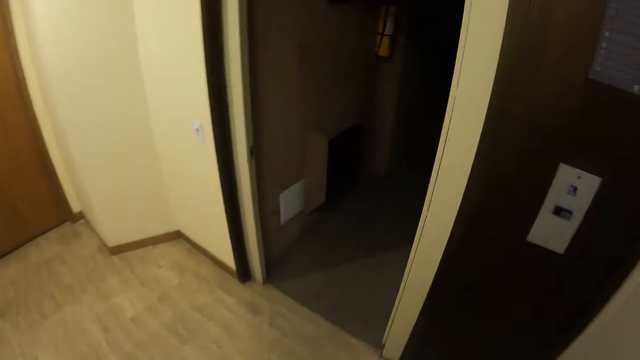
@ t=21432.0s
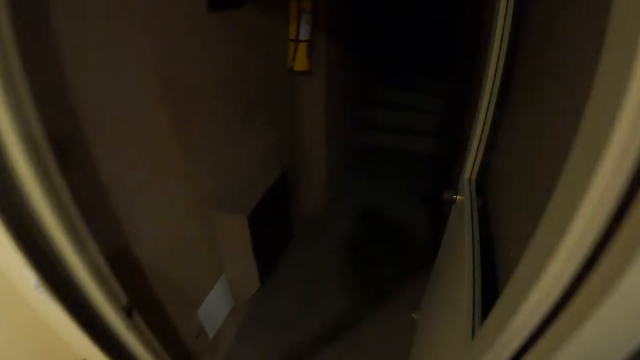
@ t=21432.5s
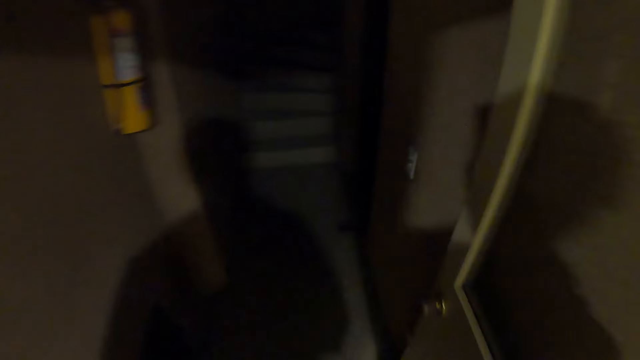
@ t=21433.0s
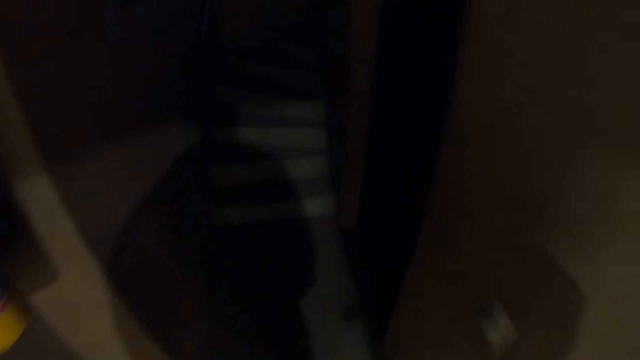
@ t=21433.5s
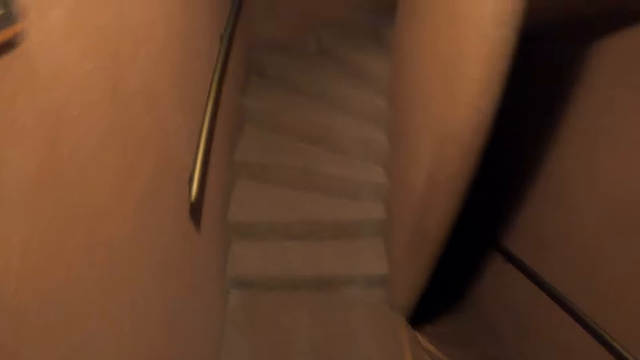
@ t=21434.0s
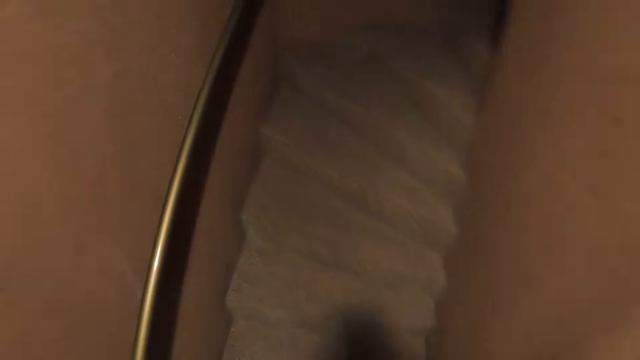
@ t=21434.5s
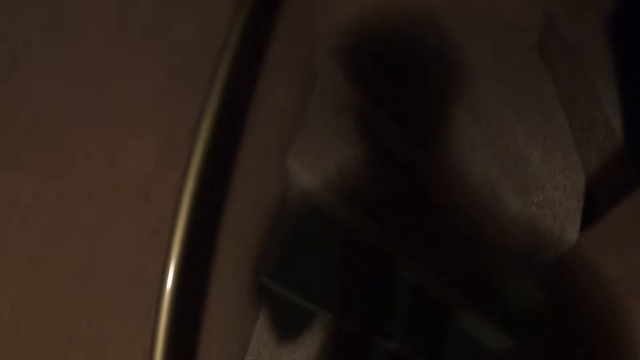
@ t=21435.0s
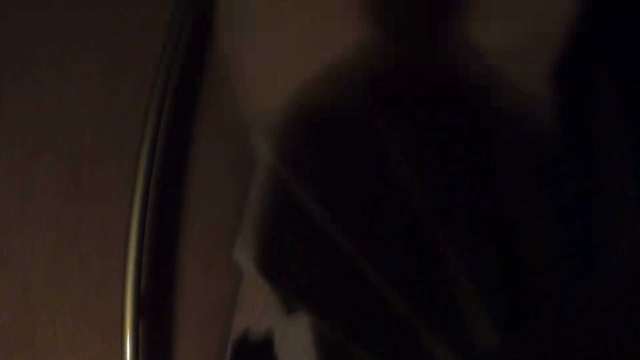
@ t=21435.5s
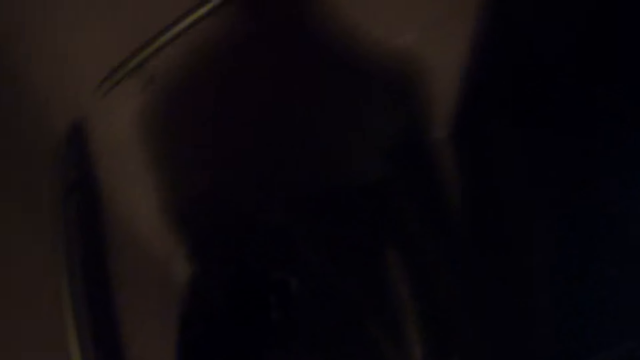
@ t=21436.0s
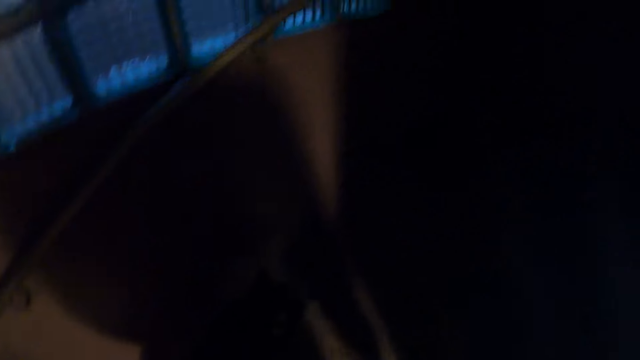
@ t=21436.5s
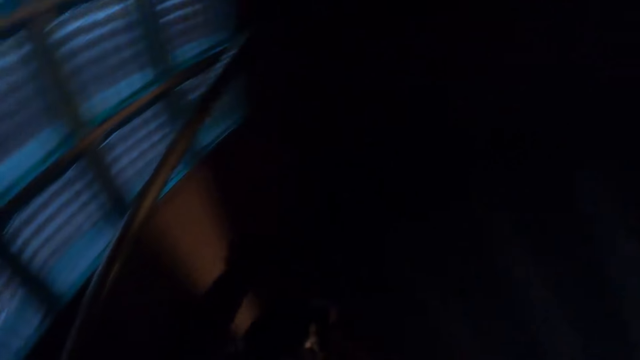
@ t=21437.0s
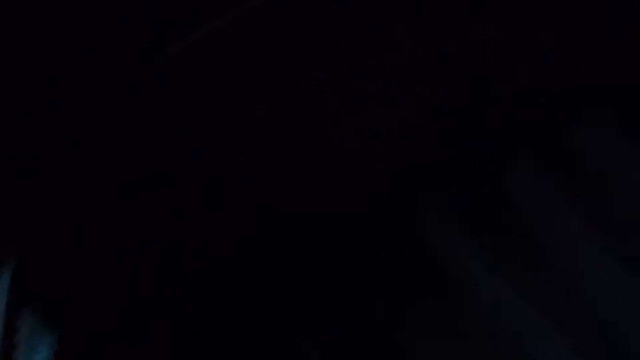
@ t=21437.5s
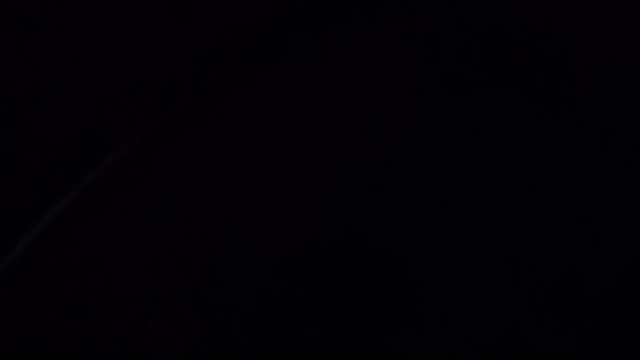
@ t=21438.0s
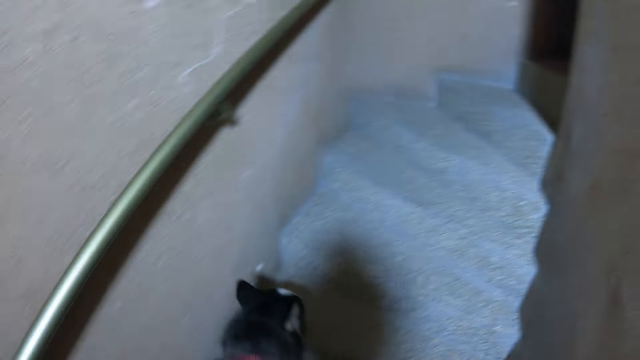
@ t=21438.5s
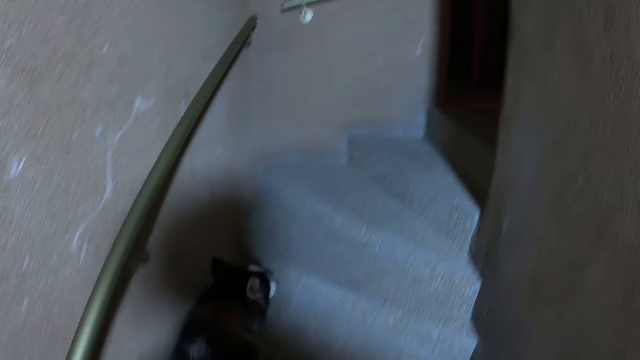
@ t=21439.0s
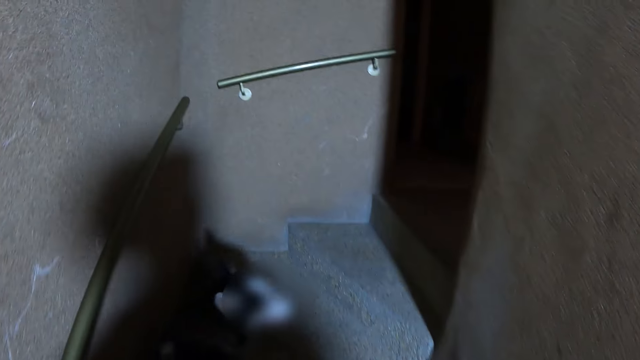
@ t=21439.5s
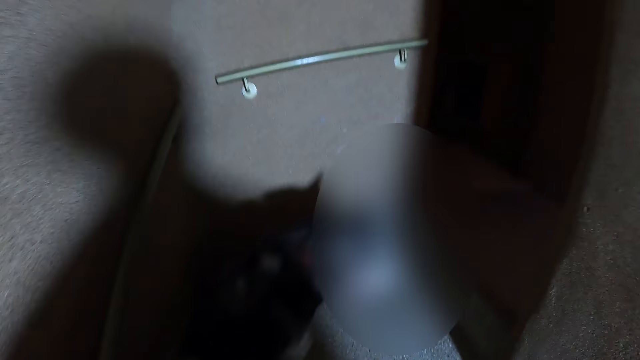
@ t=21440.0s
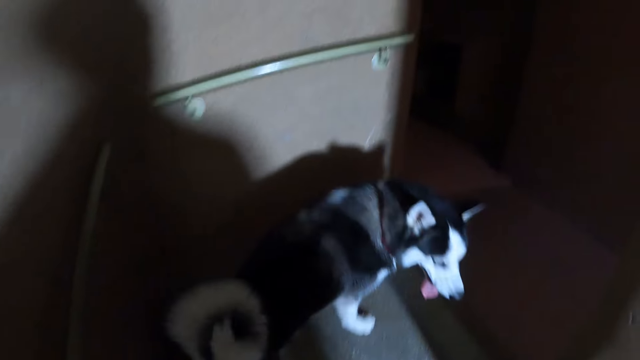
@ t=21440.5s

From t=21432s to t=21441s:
The camera wearer walks up the stairs in the building with the dog.

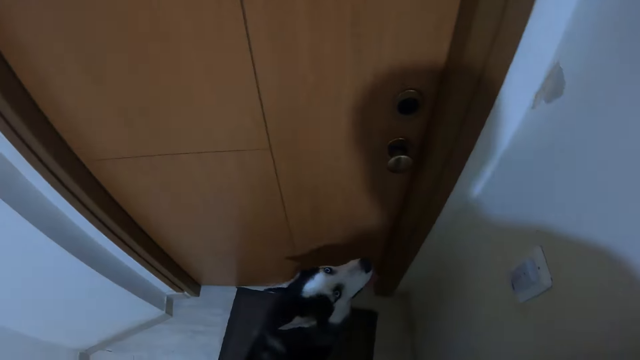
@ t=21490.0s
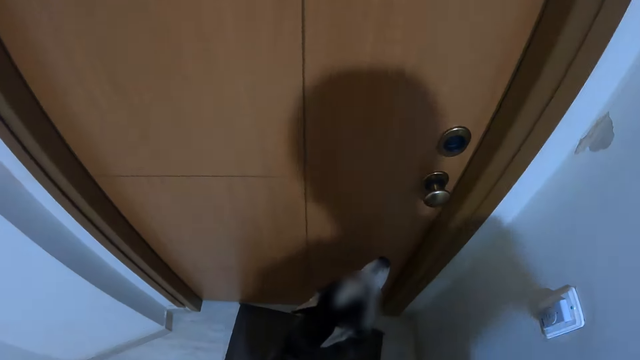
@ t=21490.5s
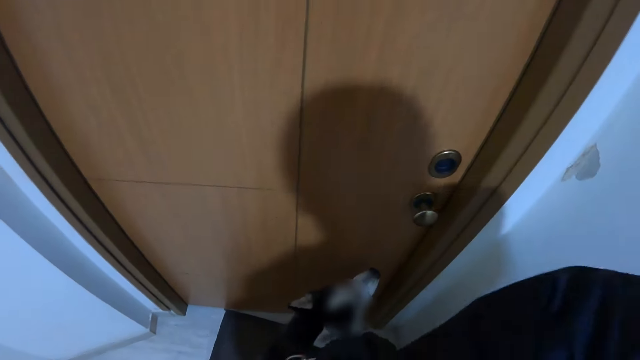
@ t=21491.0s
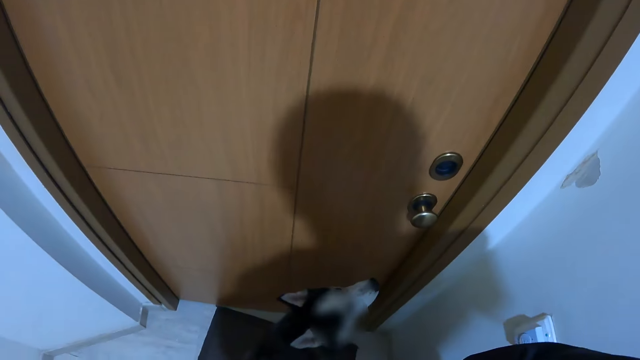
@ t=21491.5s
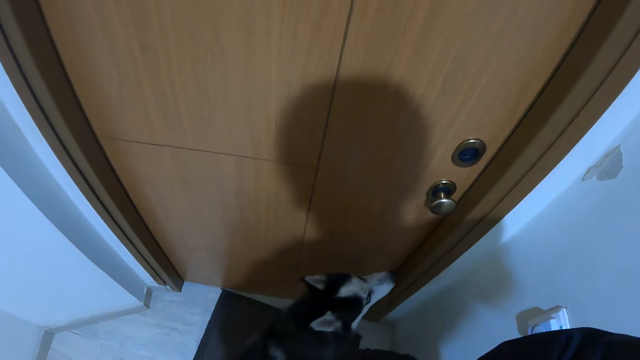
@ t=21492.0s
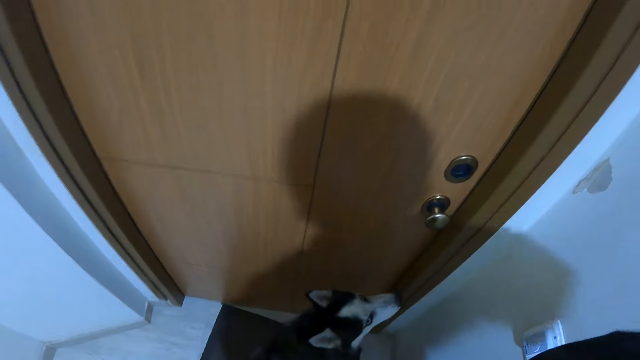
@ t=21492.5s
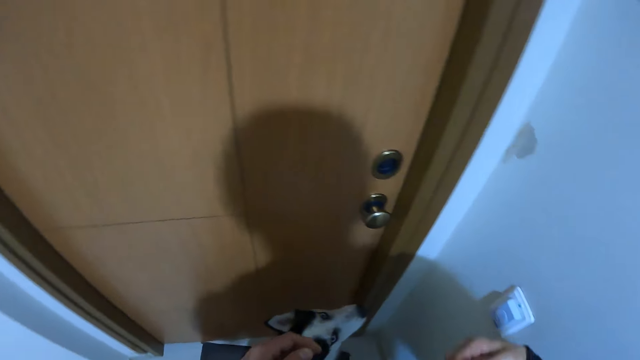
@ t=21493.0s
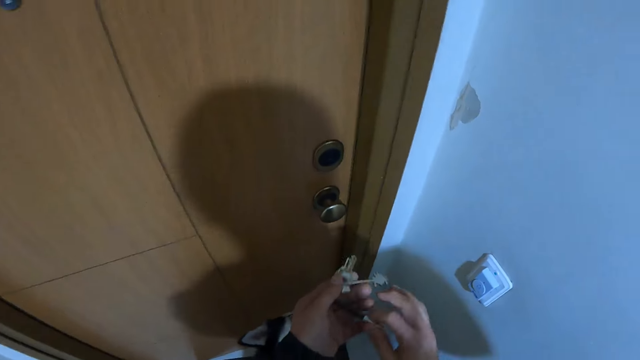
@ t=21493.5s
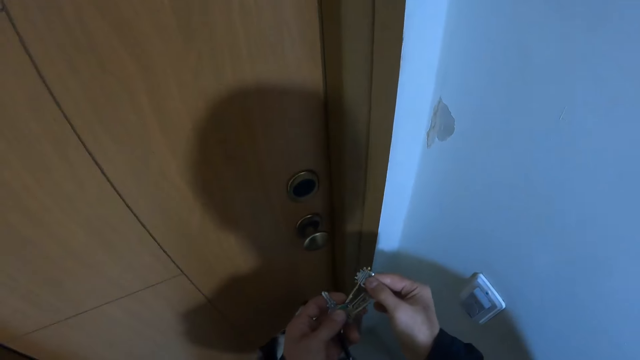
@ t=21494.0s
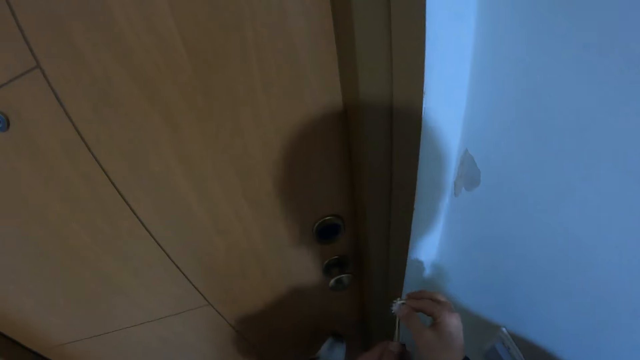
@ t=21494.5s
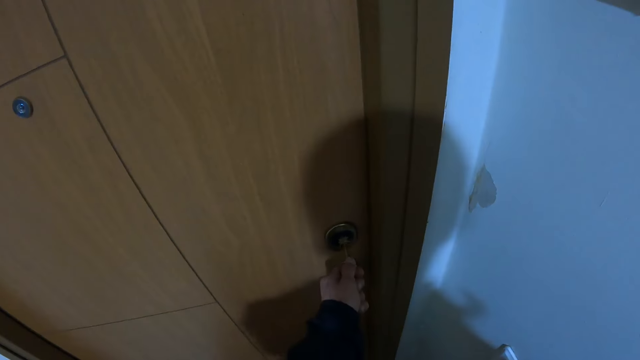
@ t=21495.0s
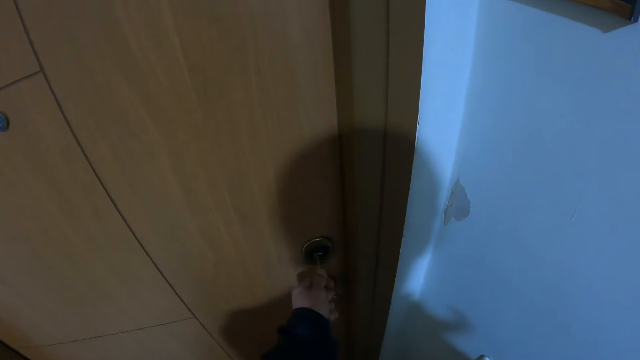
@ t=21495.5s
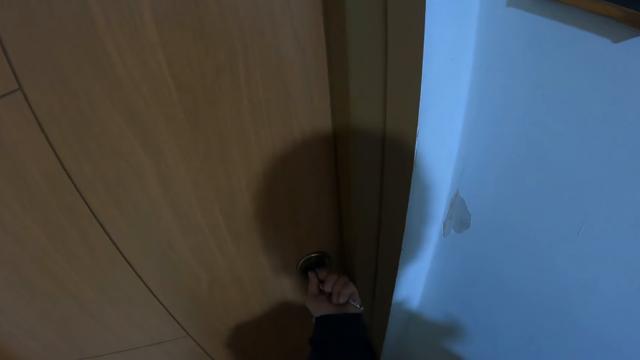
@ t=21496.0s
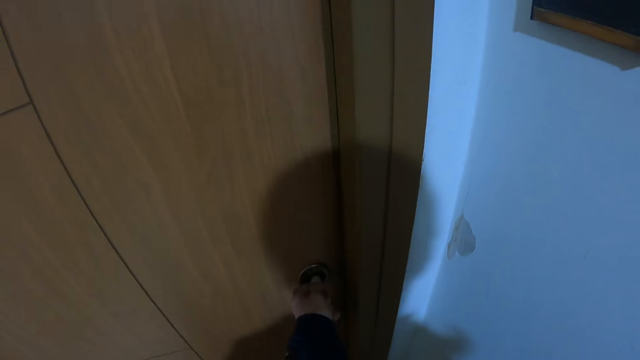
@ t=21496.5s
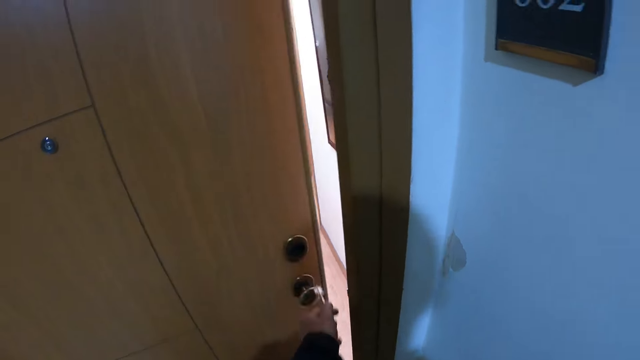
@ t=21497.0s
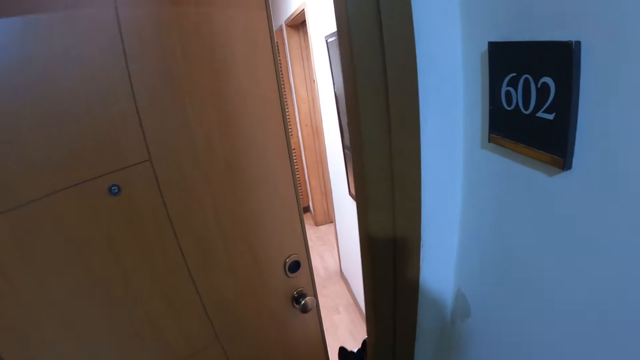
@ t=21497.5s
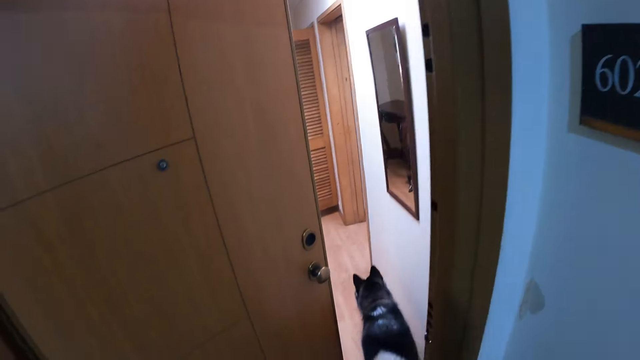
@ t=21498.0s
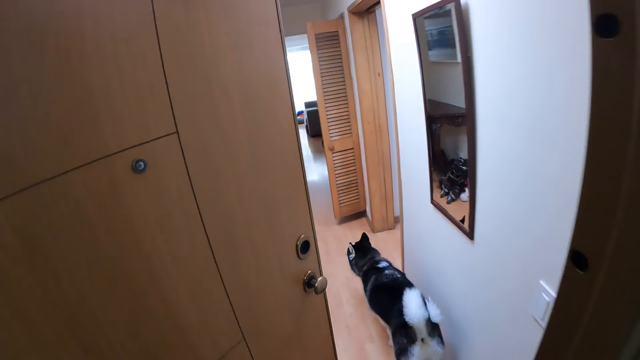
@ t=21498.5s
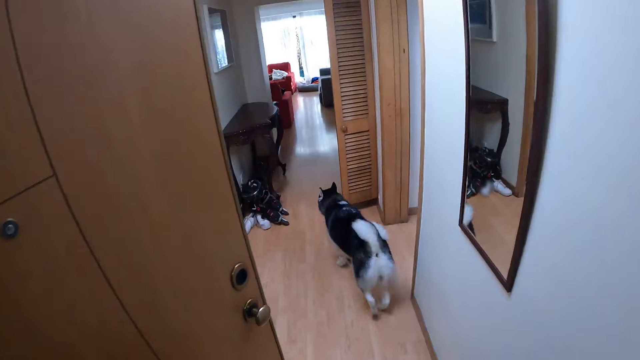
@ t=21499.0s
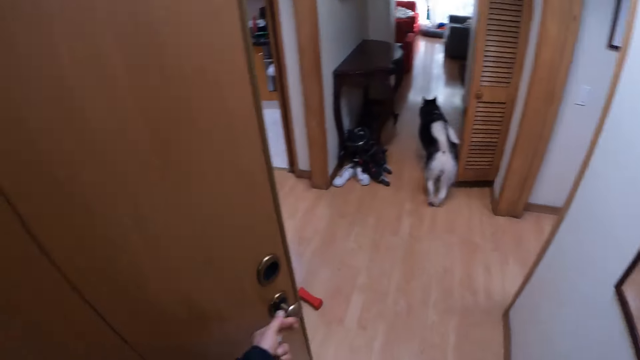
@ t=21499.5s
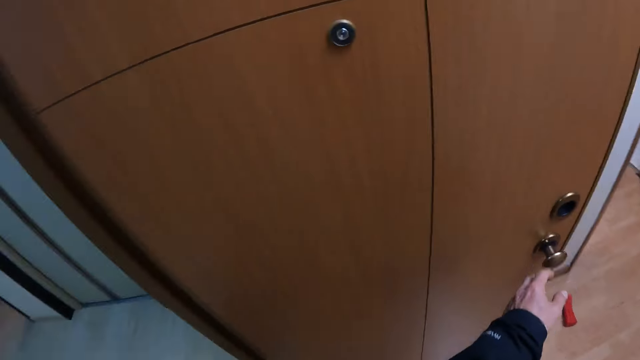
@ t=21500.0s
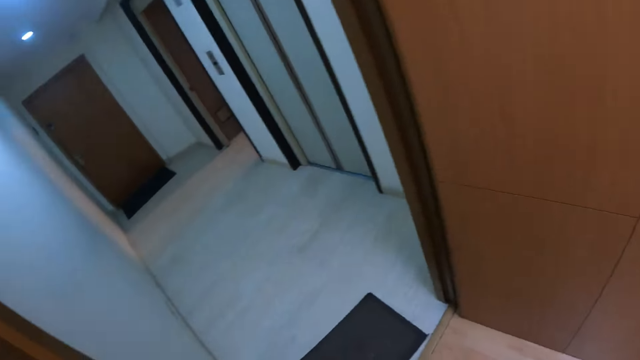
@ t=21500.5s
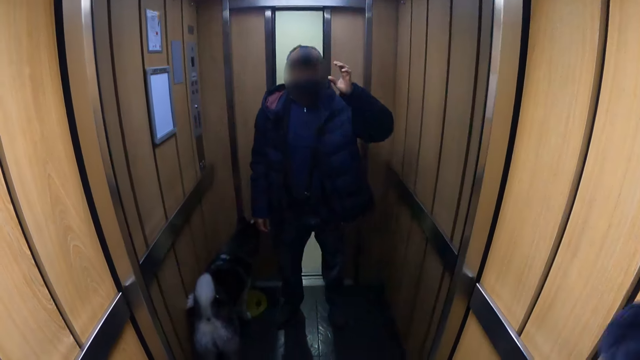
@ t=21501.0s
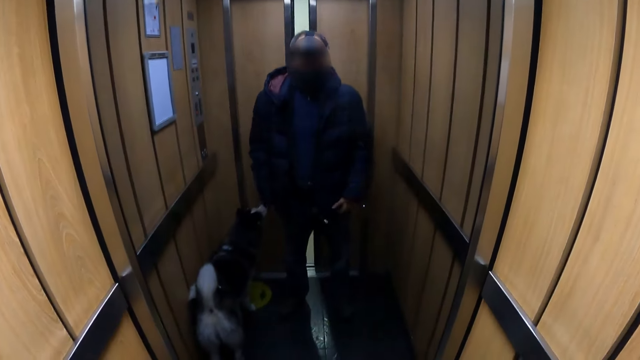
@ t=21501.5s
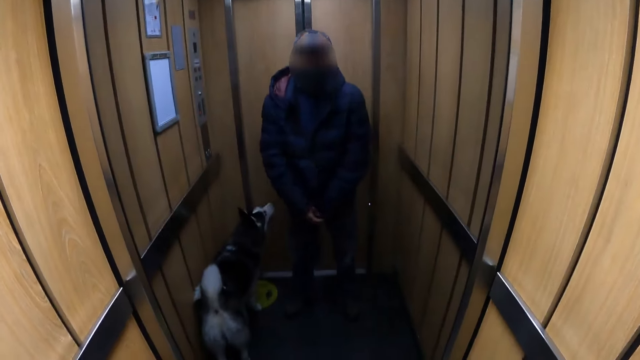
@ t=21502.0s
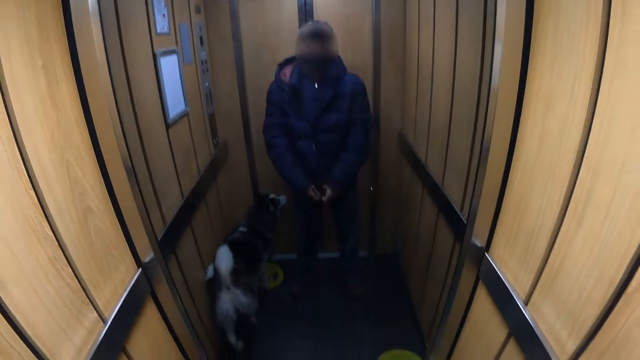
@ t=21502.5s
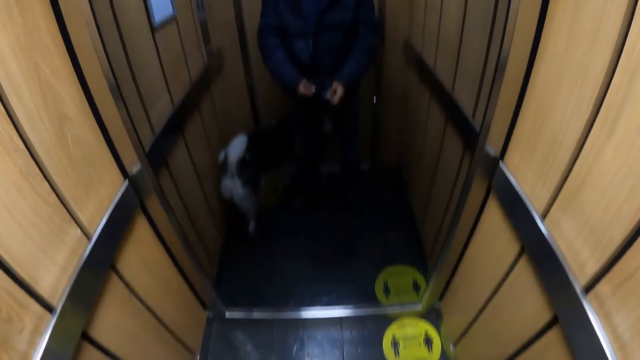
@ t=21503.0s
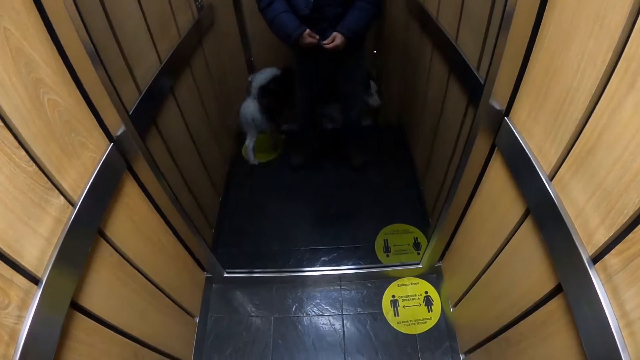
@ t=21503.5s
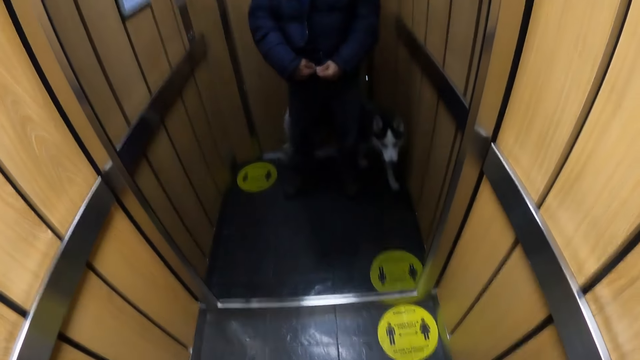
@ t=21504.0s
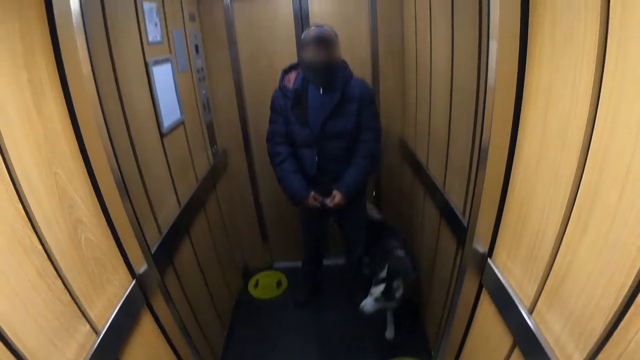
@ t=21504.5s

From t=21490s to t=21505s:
The camera wearer brings out a key from his jacket from his left hand. He holds the key with his hand. He opens a door with the key in his left hand. He enters a lift with the dog. He looks in the mirror and zips the jacket.
